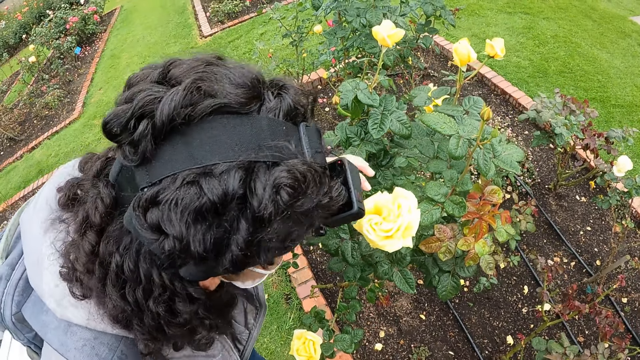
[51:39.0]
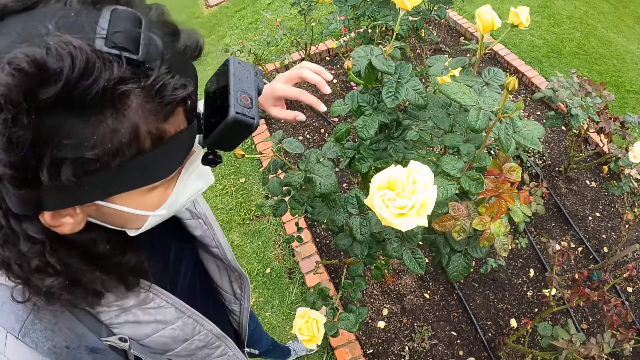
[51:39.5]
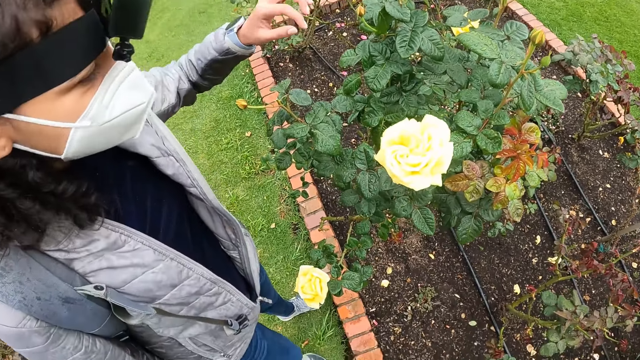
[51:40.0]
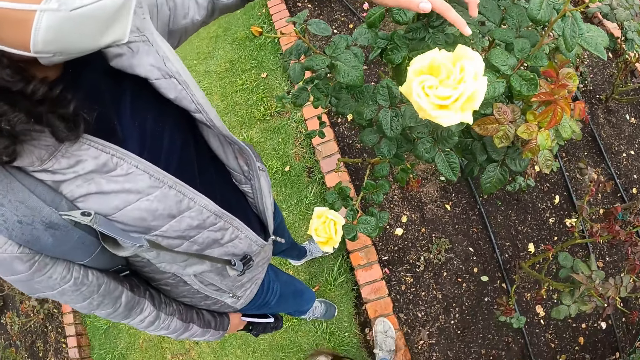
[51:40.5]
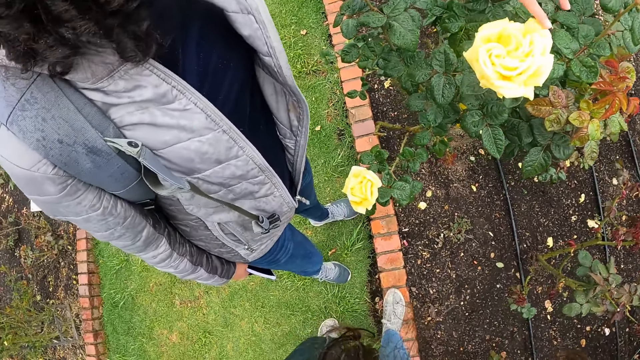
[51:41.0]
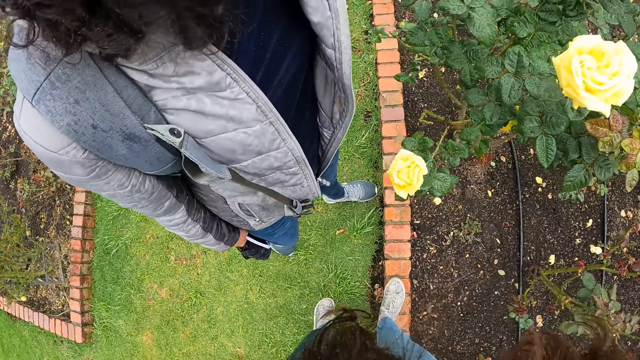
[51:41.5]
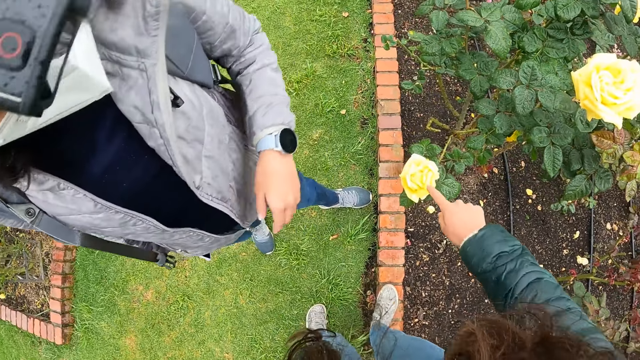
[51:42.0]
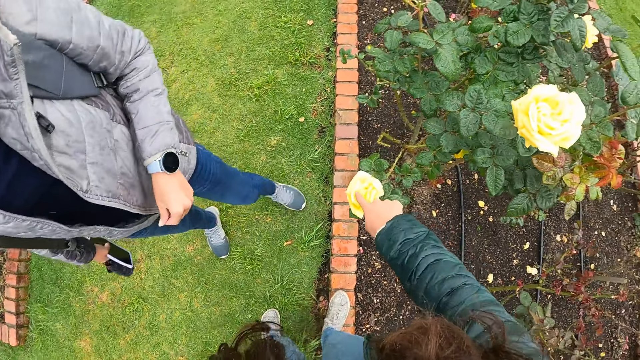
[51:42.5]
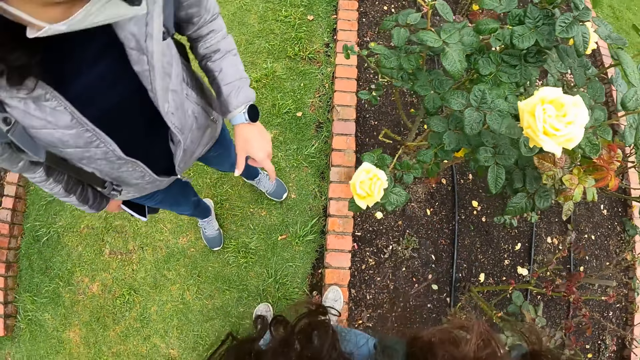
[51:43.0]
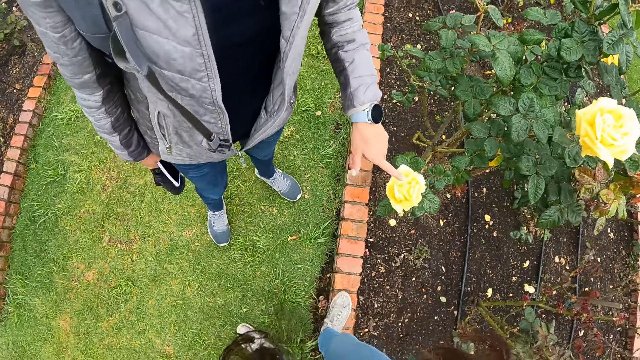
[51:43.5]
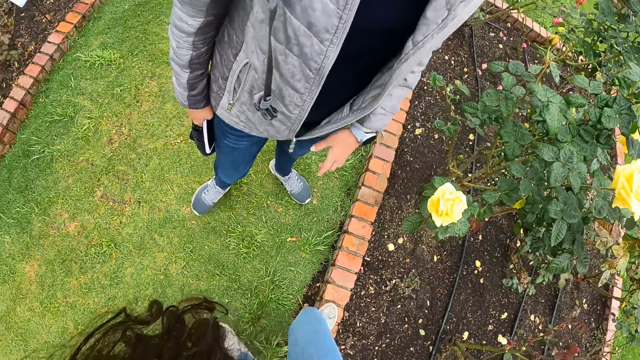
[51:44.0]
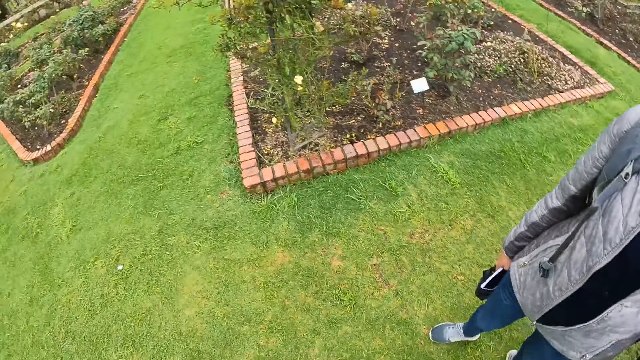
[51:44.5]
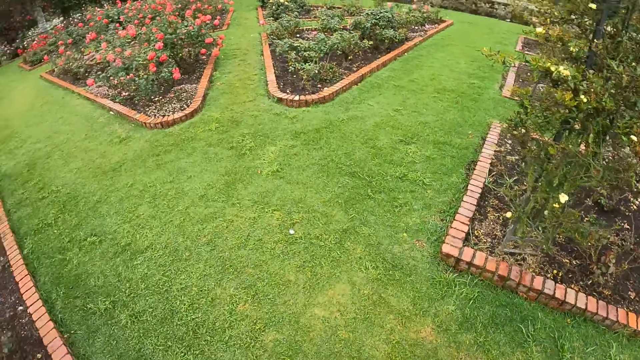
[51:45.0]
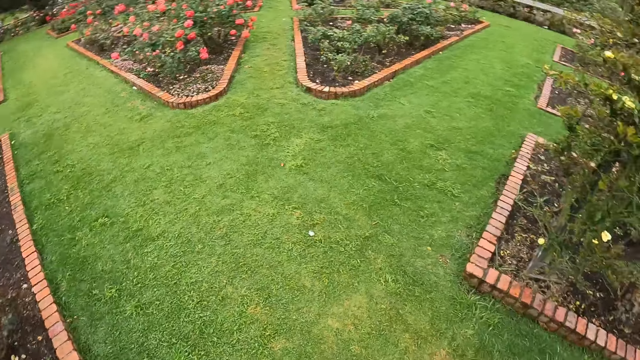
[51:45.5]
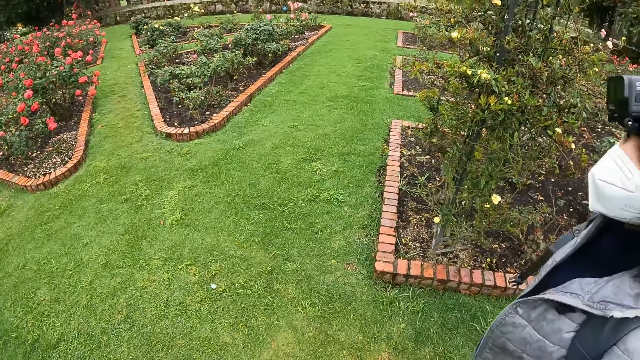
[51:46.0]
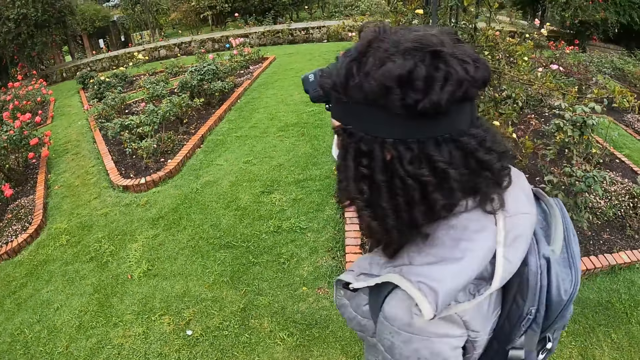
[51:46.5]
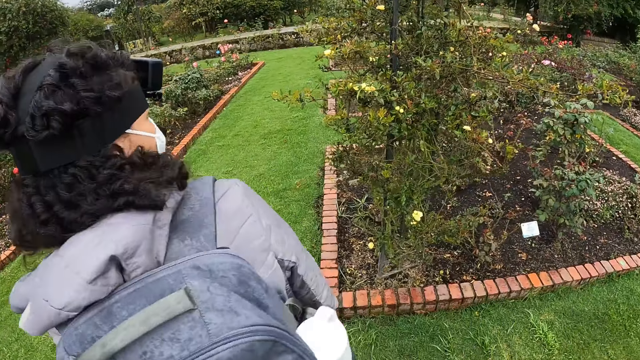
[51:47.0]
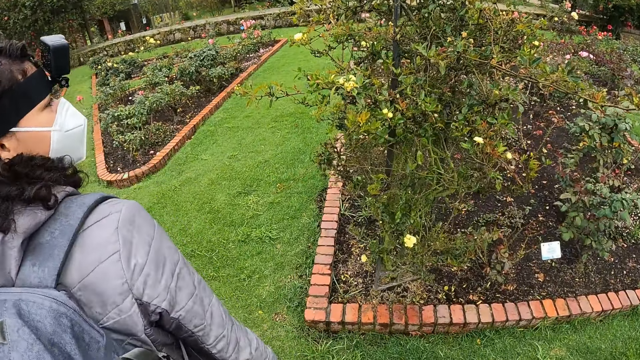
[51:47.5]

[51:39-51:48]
The woman touches the yellow flower with her left hand. The camera wearer touches a yellow flower with her right hand. She points at the flower. The woman touches the yellow flower with her left hand and points at the flower. The camera wearer moves towards a plant with small yellow flowers.

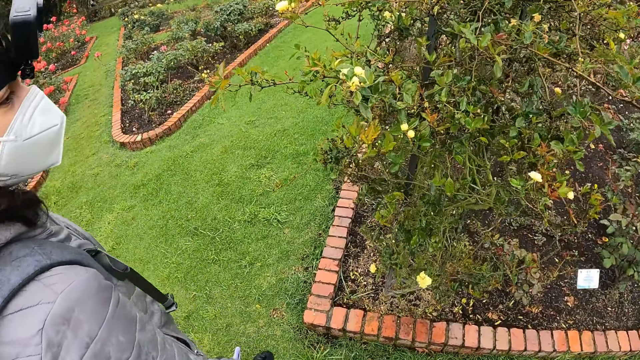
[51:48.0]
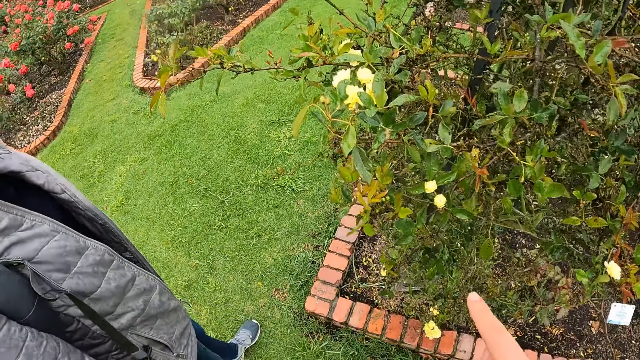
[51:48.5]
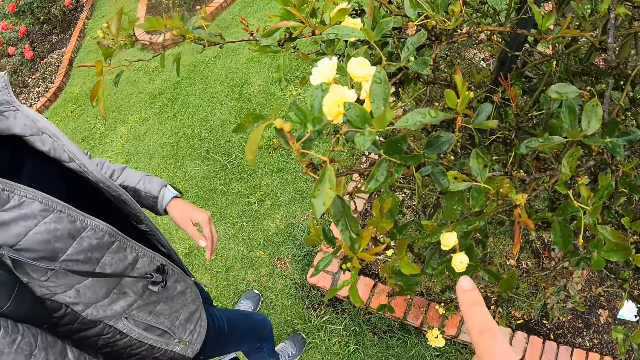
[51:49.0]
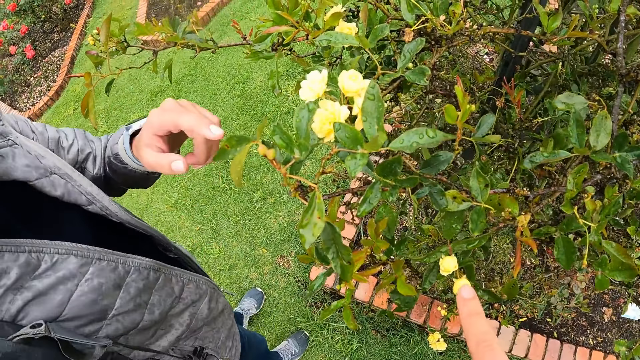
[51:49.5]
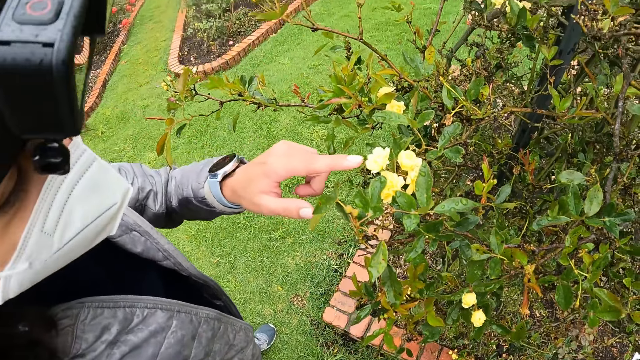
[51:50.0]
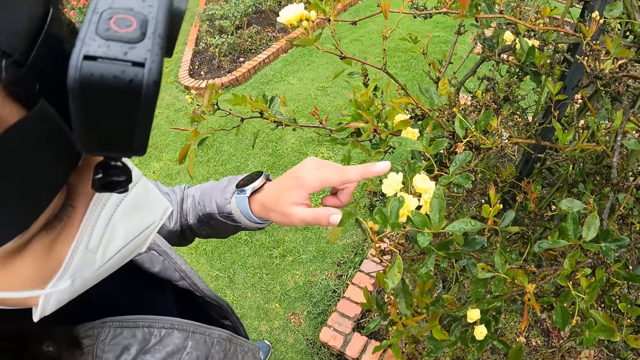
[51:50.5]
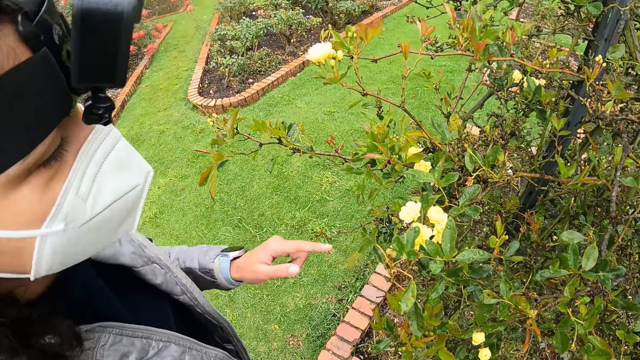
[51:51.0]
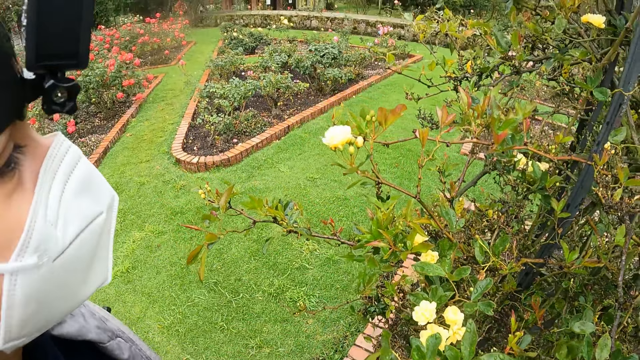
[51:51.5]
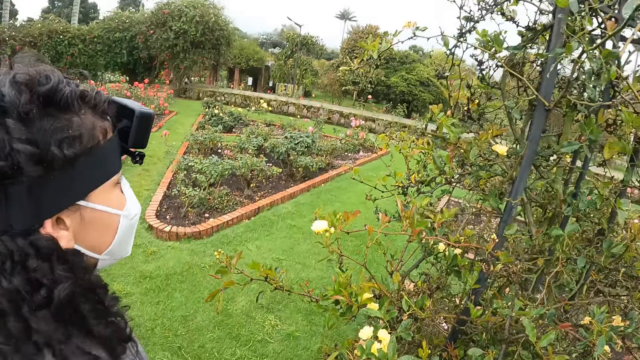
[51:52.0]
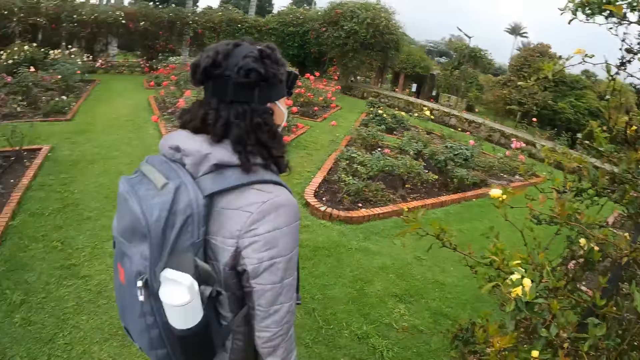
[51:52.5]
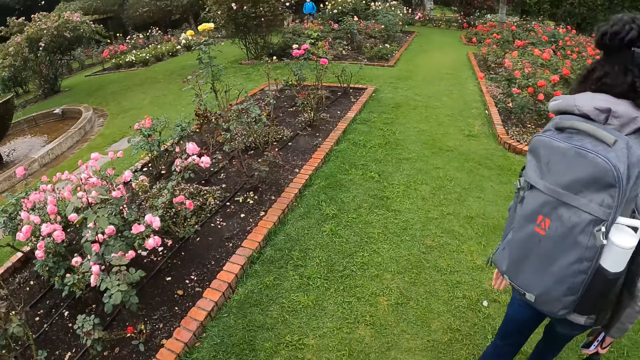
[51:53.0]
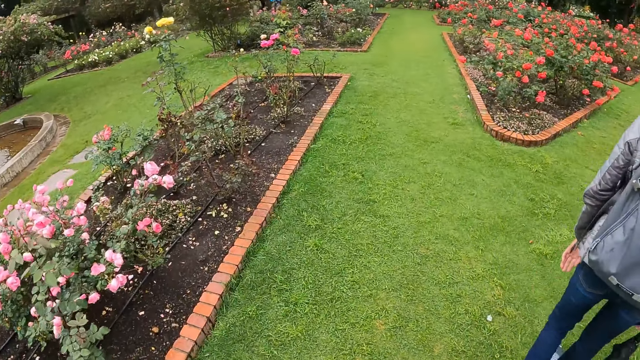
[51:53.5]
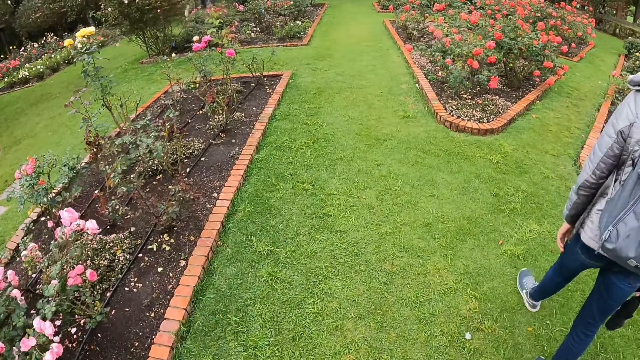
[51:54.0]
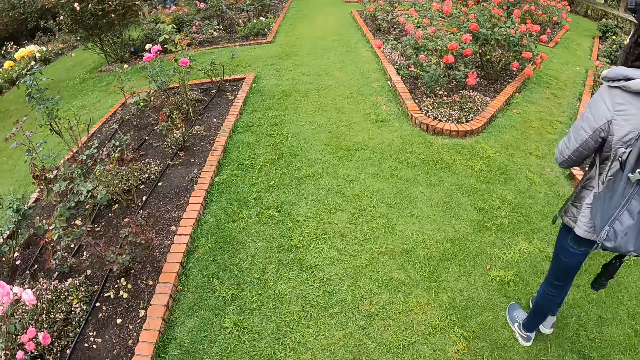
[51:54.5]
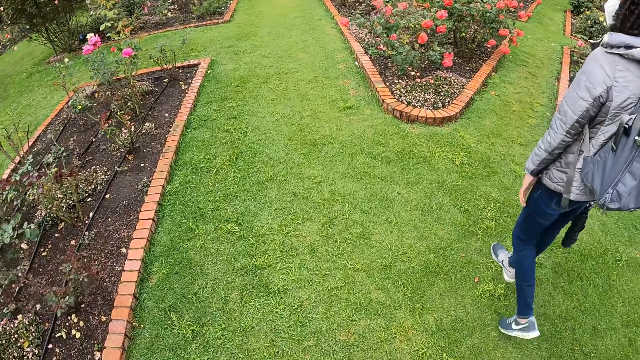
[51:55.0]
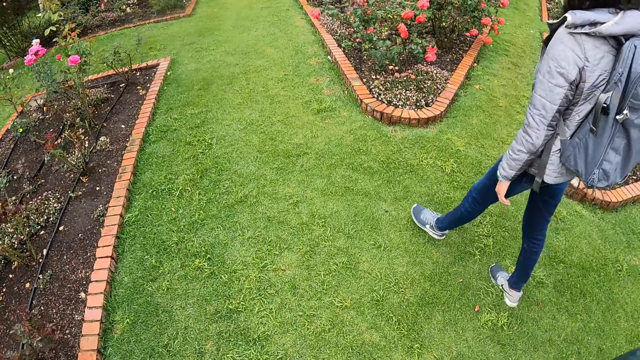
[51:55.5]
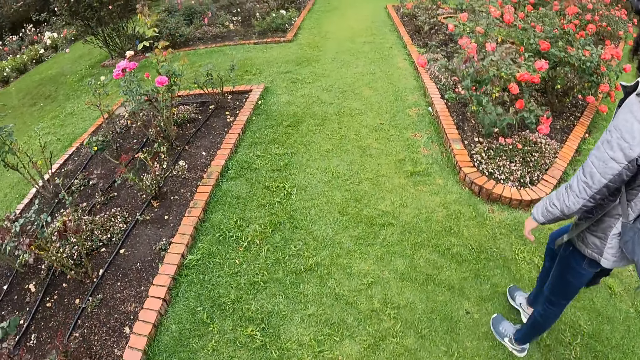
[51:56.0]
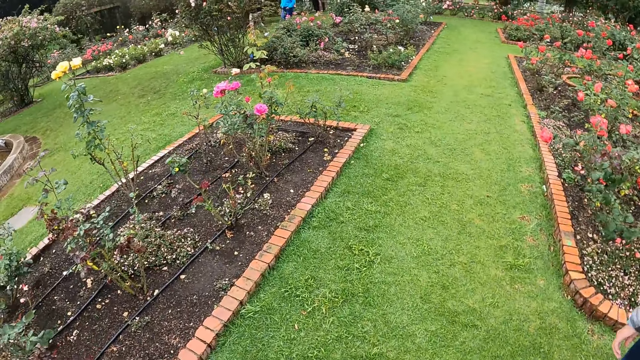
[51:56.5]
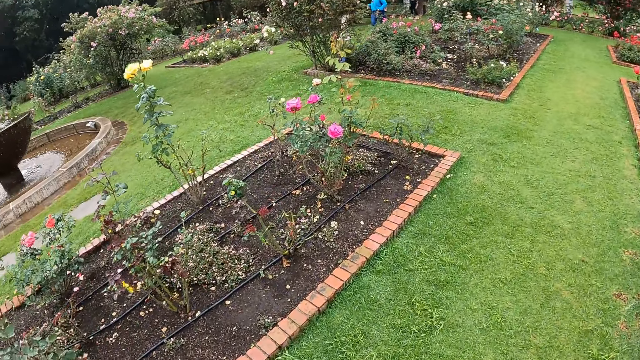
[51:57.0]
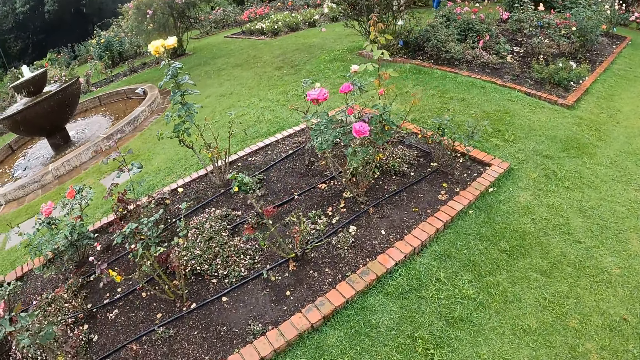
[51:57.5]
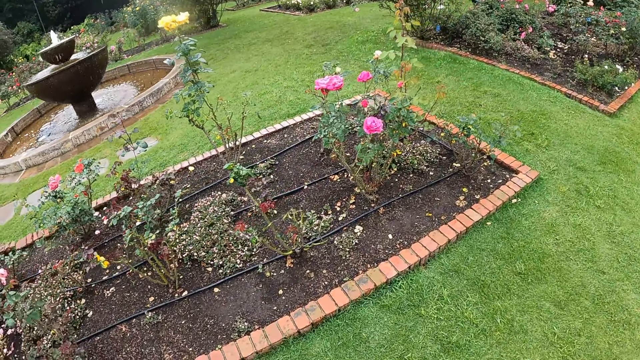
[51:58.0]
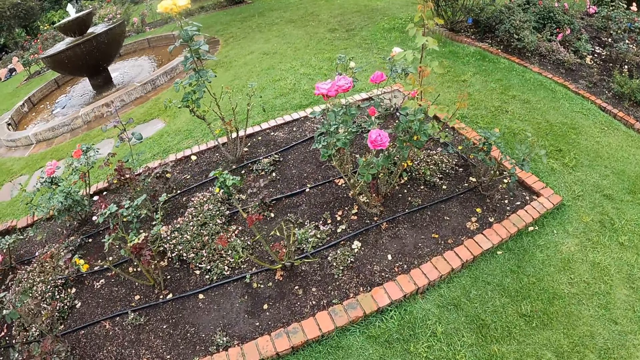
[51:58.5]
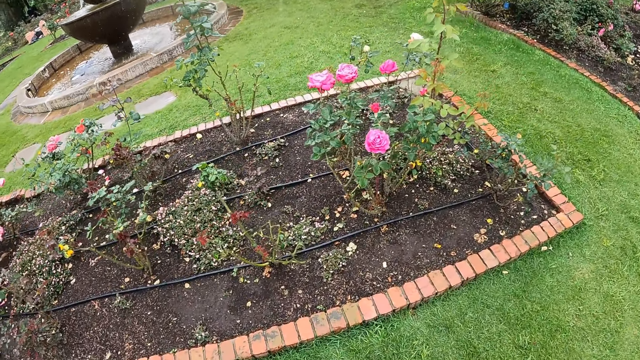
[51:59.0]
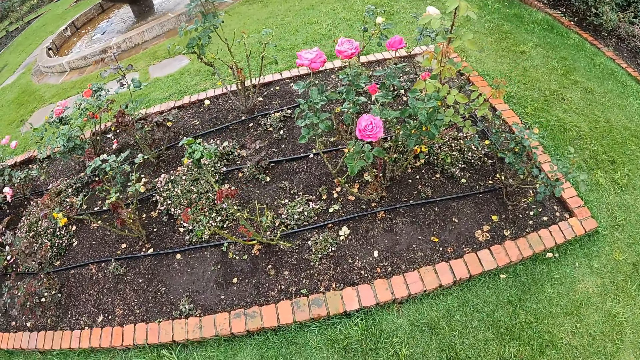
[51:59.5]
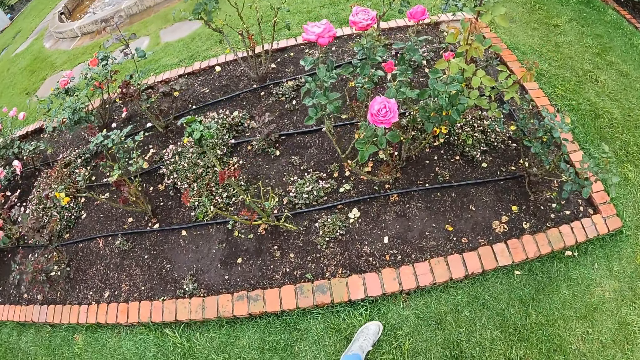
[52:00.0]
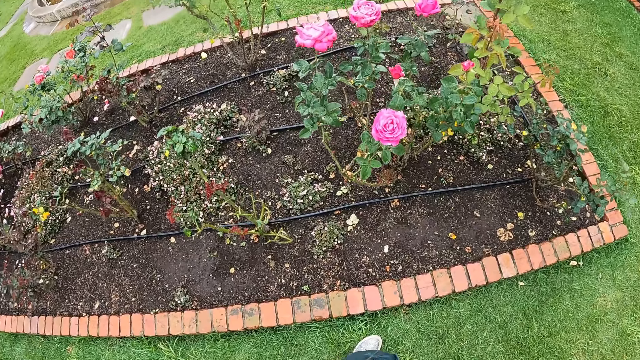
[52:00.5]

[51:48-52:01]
The camera wearer touches a yellow flower with her right hand. The woman touches a yellow flower with her left hand. The camera wearer looks at the flower bed. She walks in the garden with the woman. She moves towards a plant with pink flowers.
